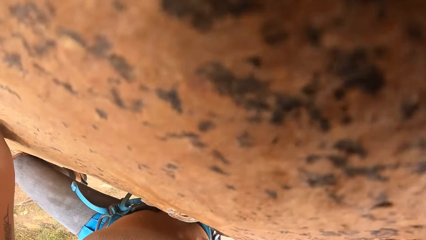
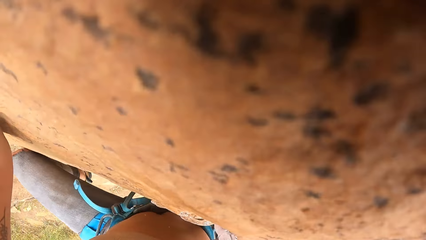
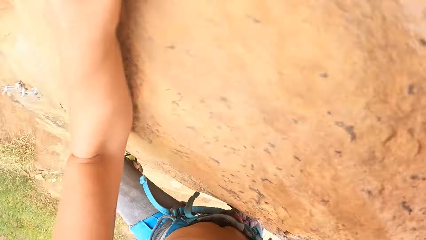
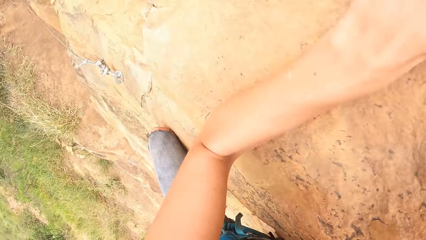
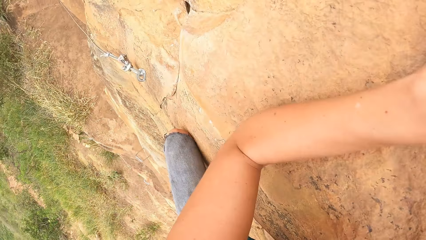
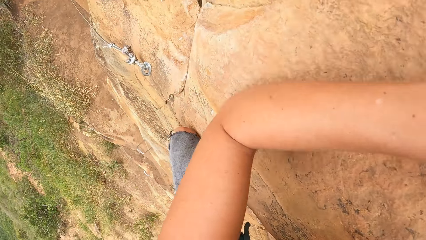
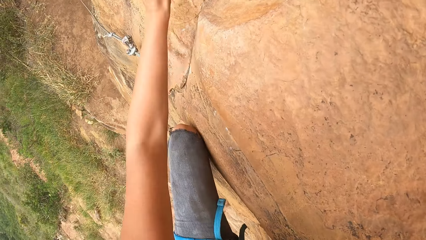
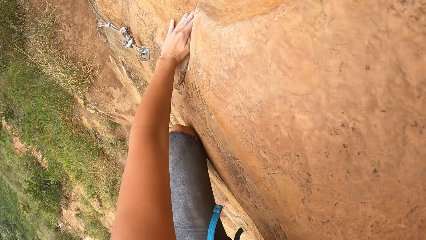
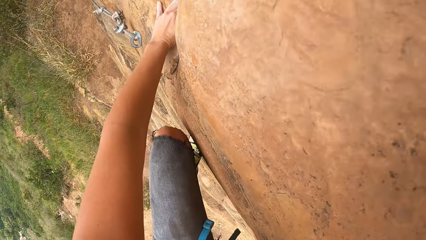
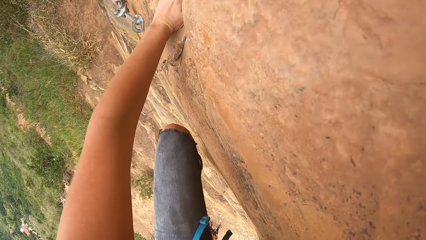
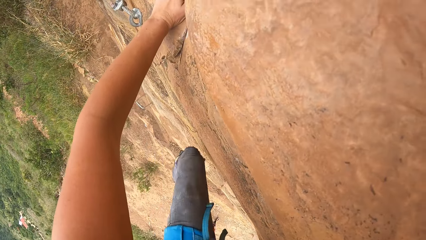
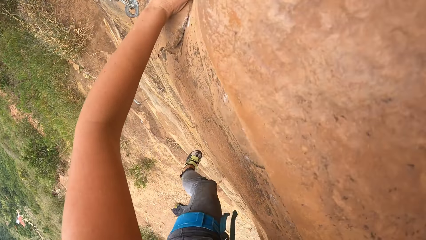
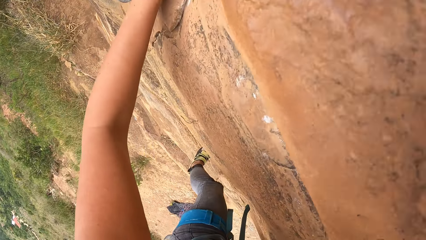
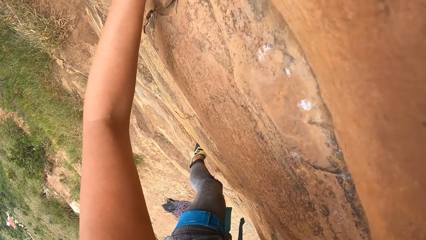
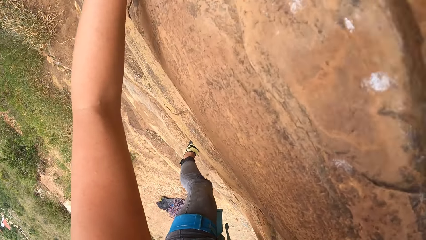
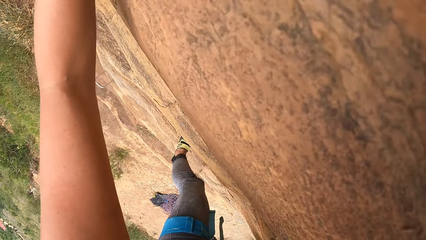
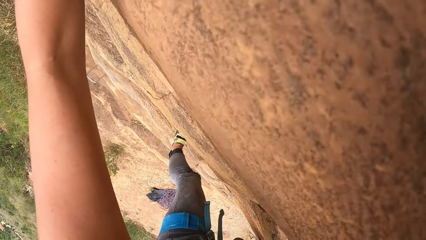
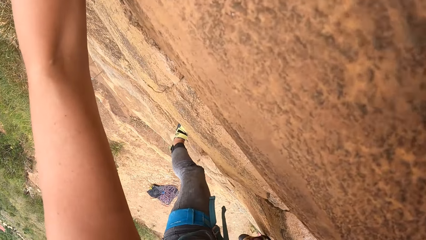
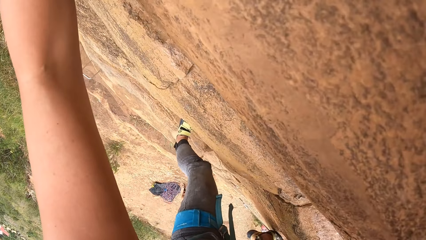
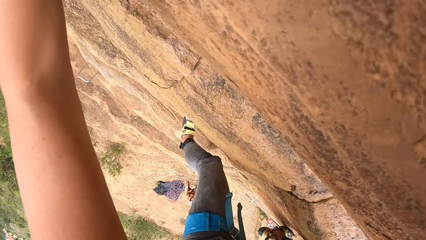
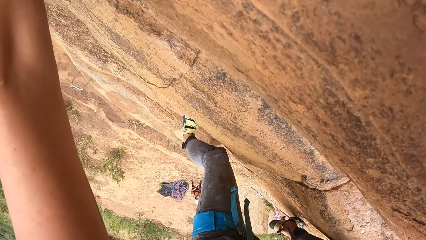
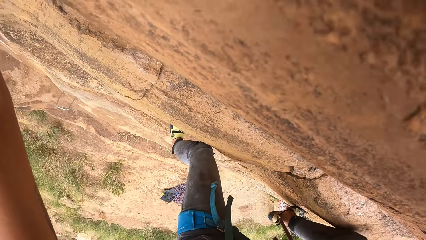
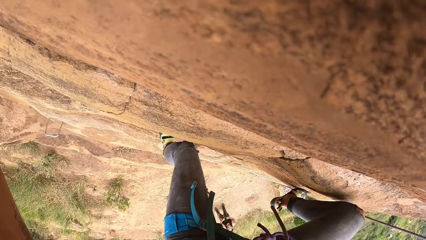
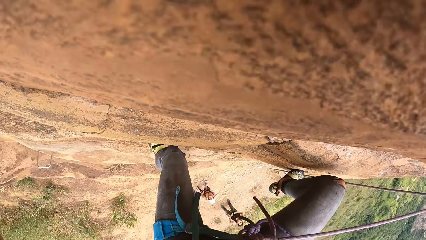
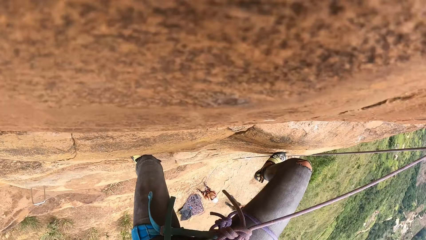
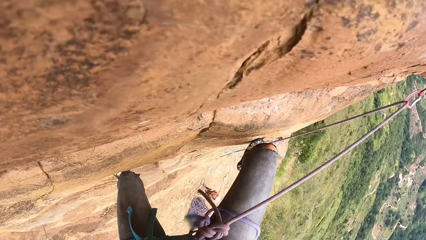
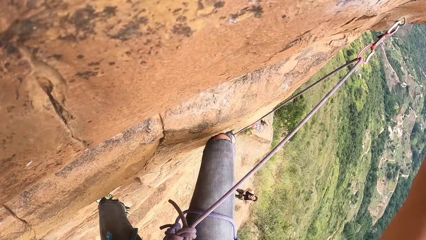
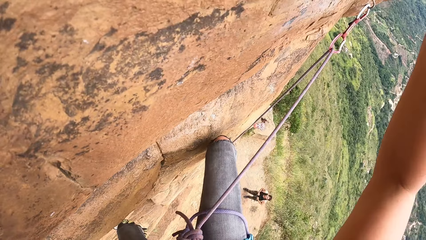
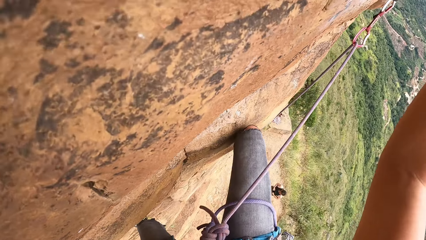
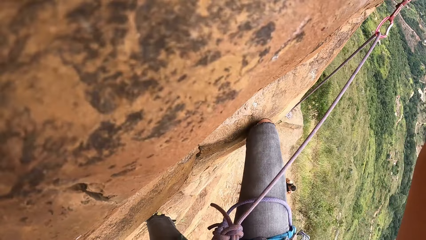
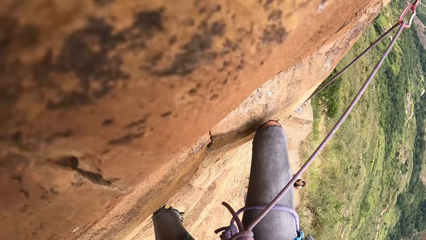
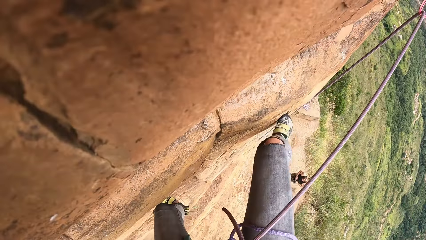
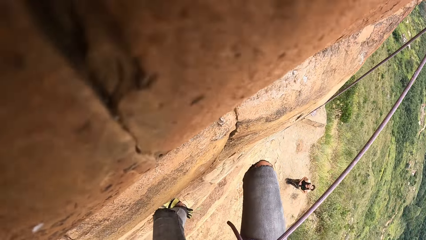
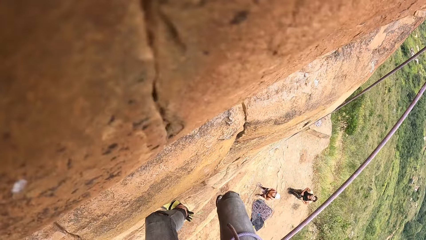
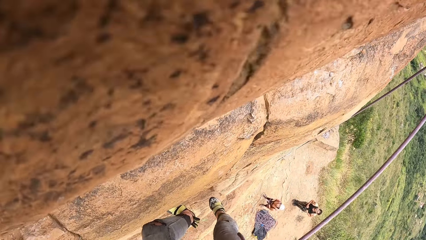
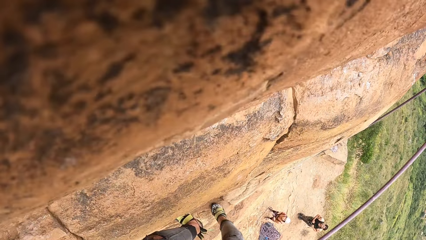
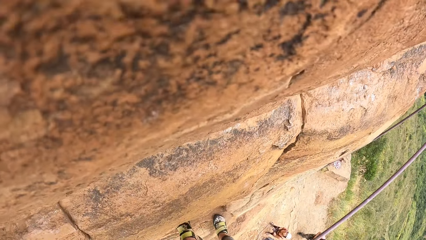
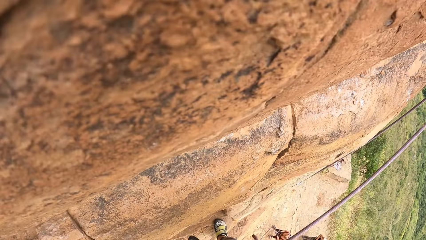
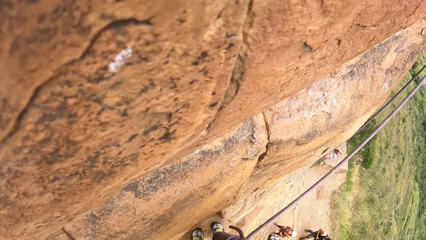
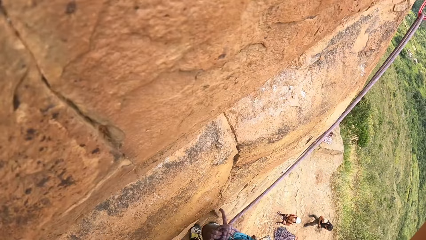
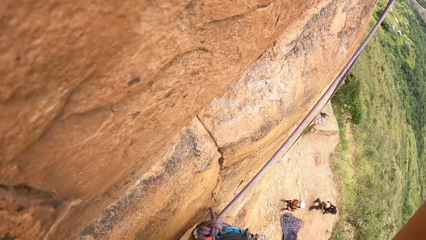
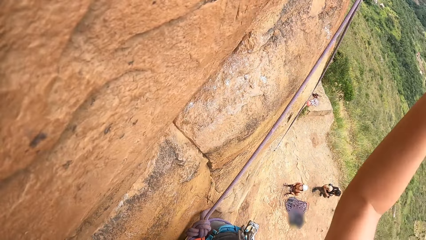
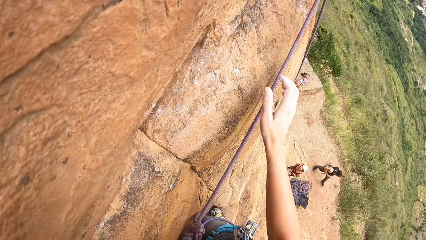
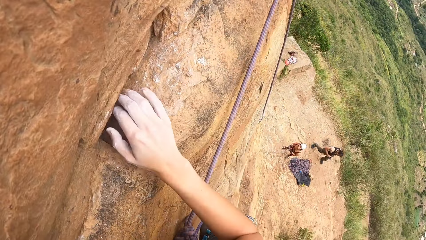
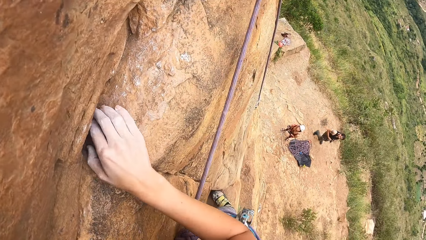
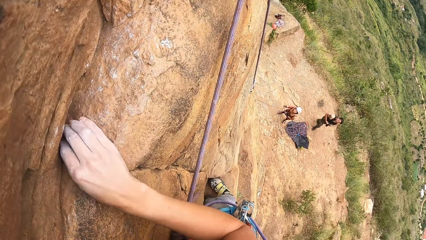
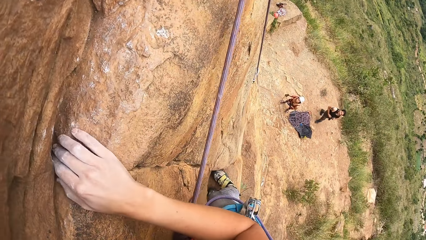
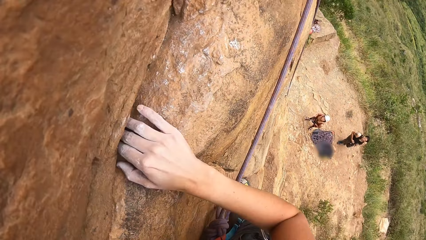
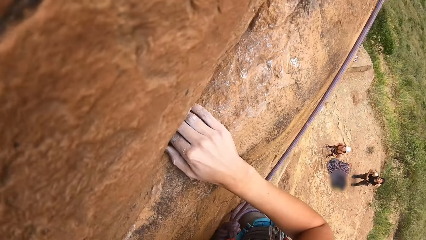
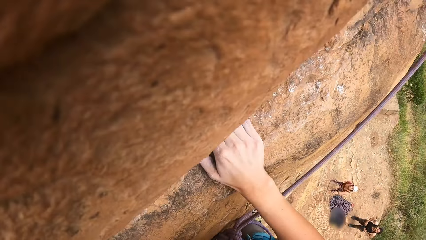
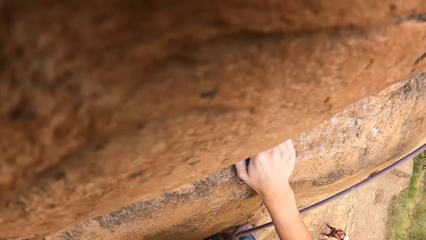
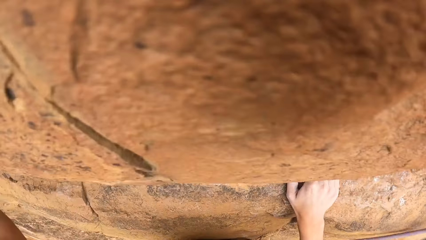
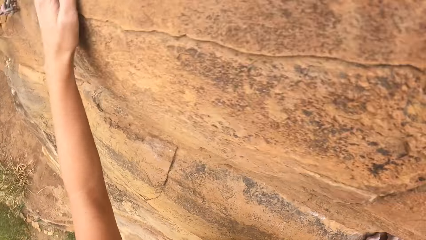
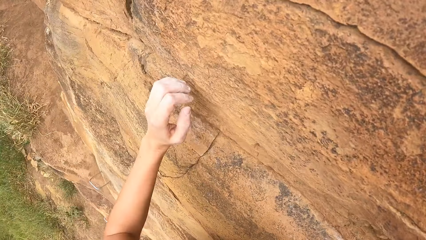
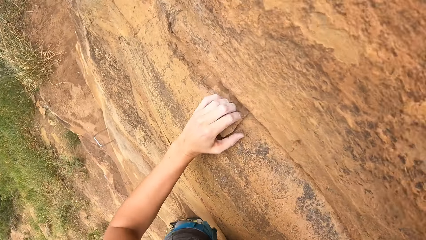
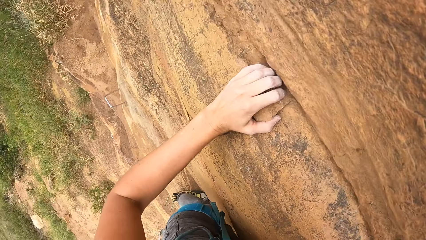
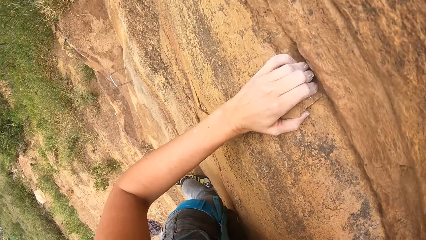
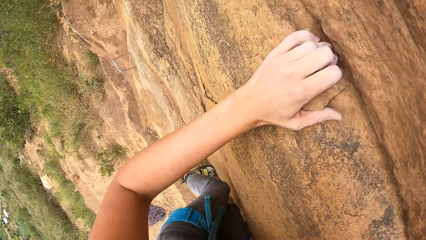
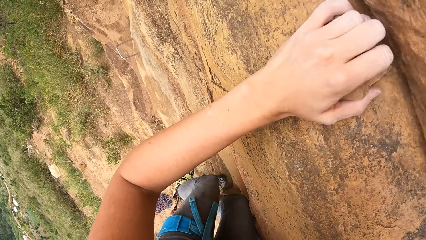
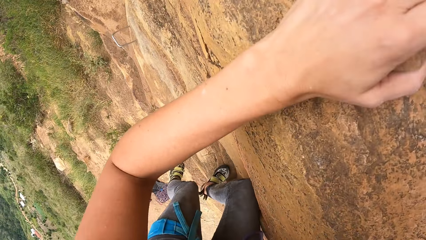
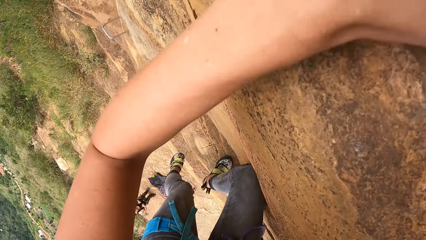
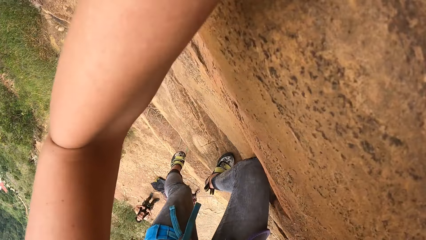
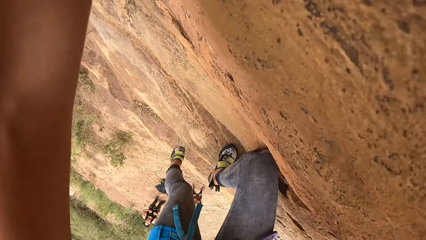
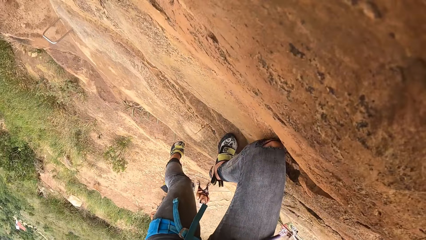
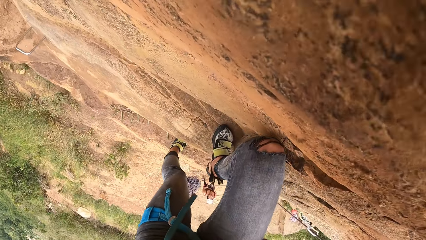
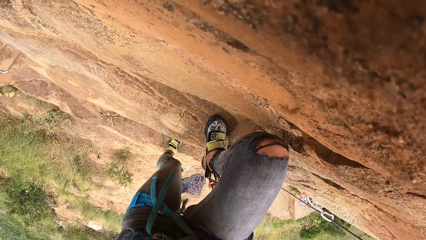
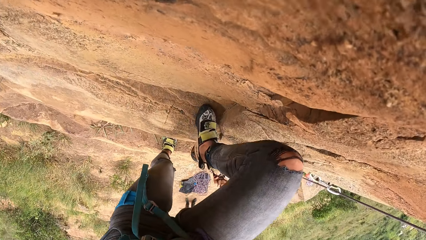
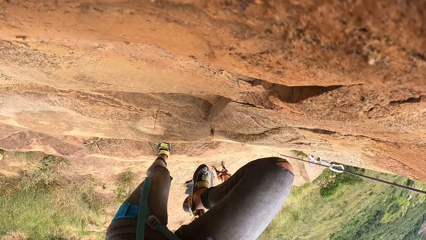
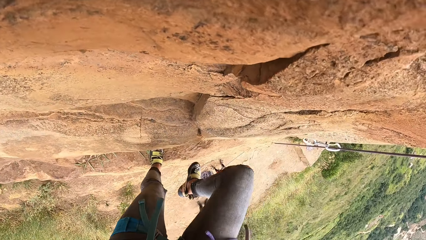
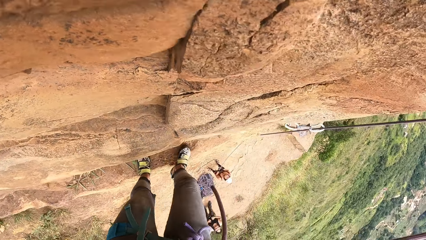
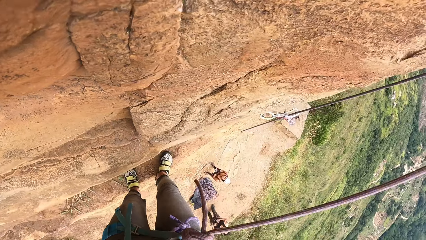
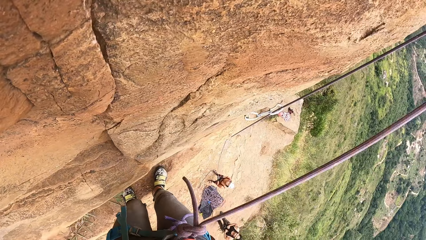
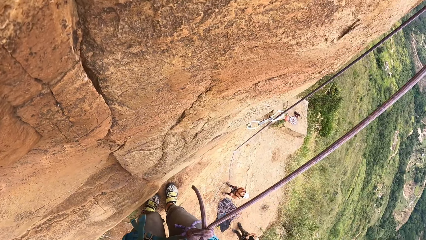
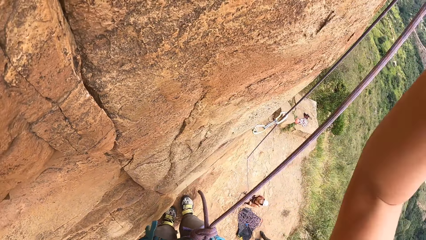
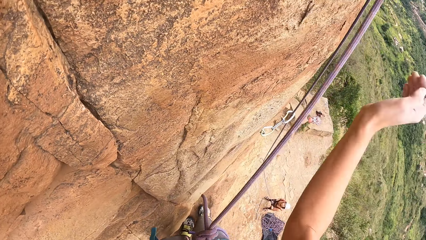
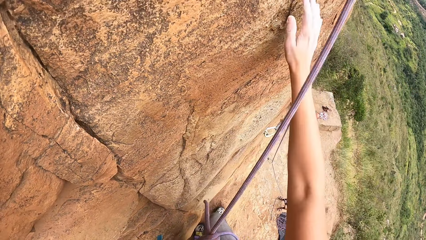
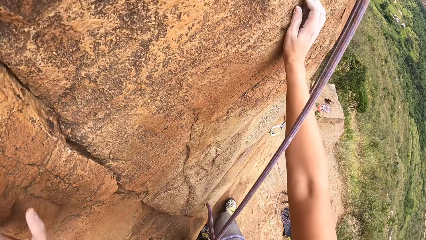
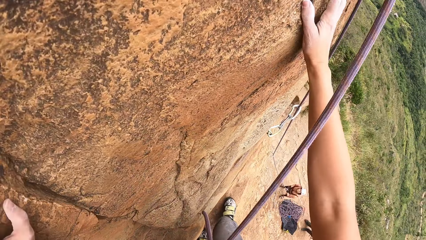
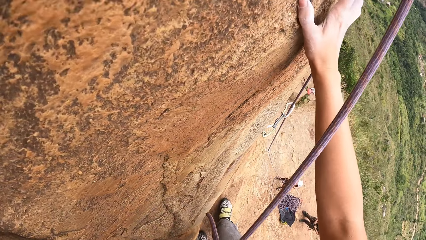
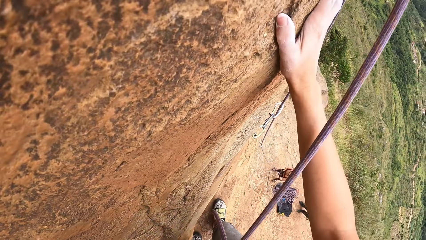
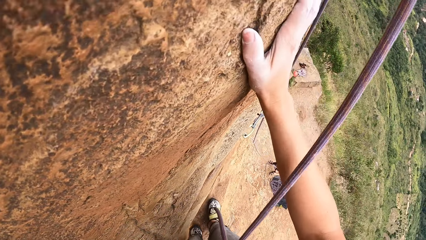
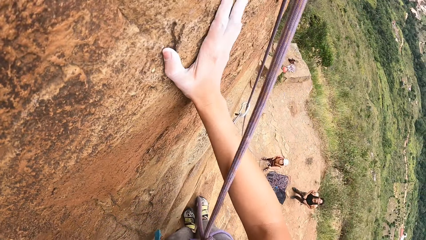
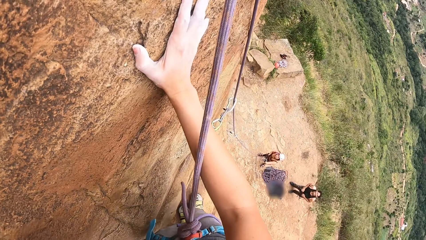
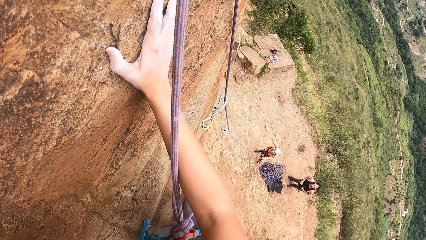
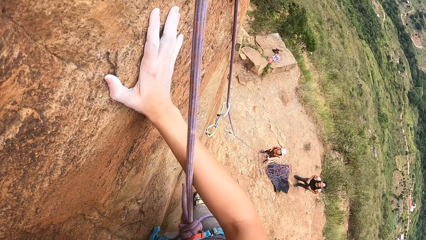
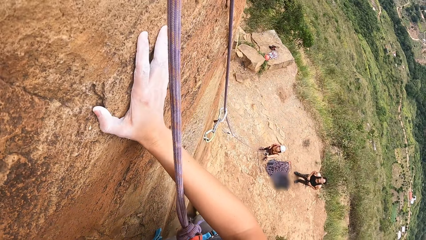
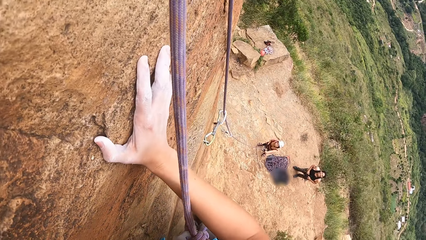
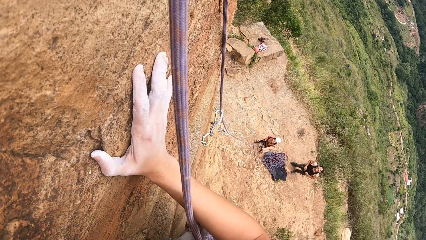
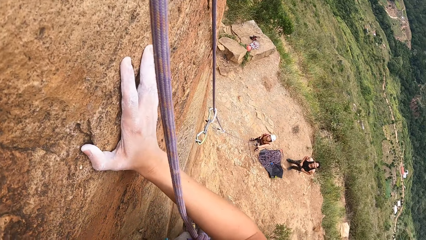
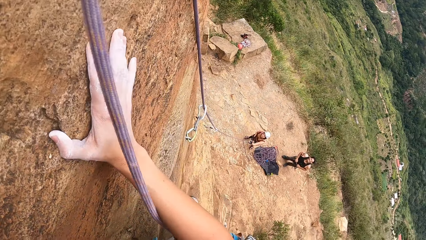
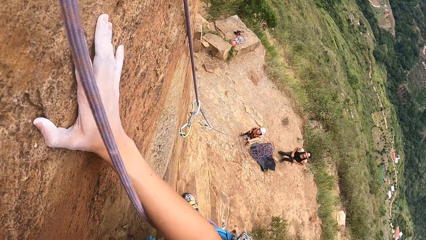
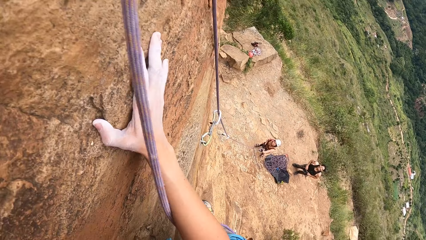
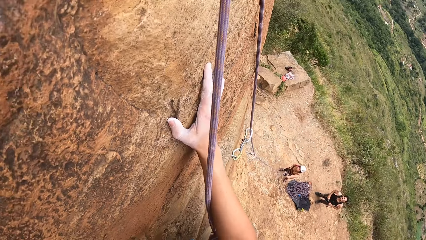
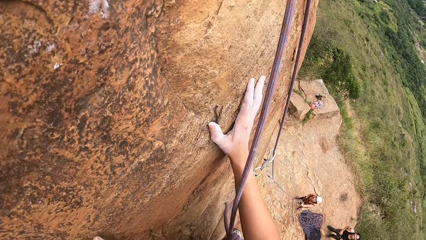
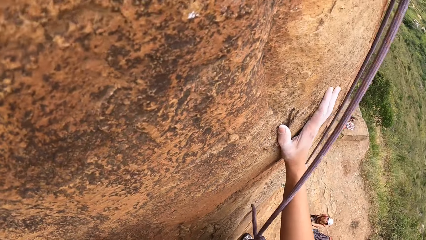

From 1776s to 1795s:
The camera wearer rappels down the rock. They look around.
